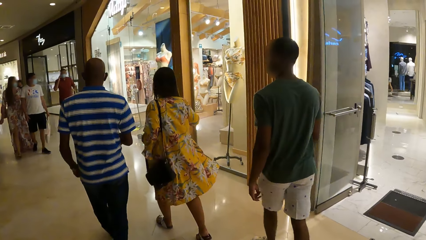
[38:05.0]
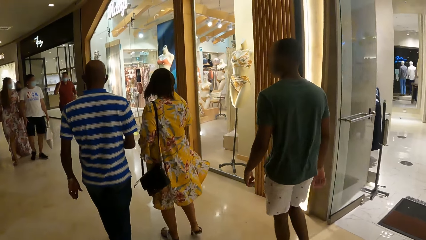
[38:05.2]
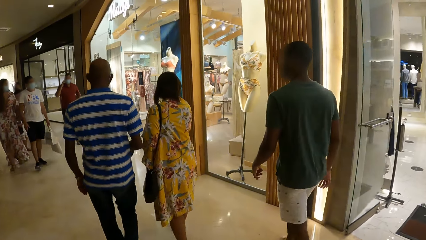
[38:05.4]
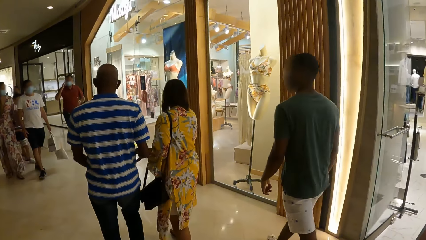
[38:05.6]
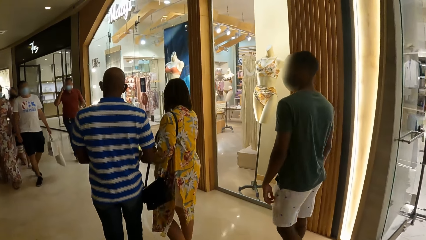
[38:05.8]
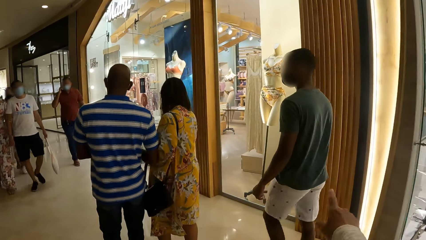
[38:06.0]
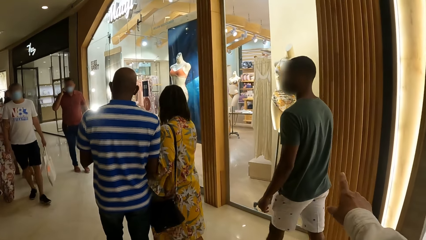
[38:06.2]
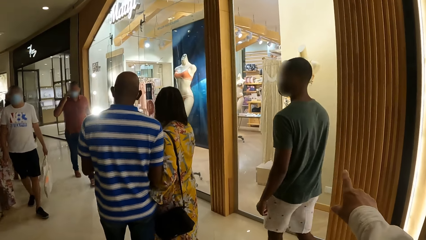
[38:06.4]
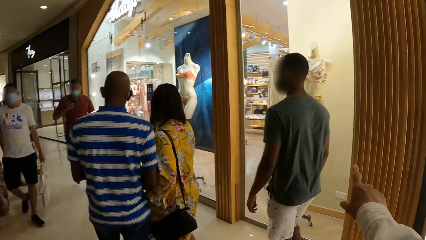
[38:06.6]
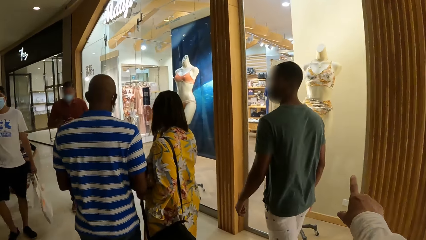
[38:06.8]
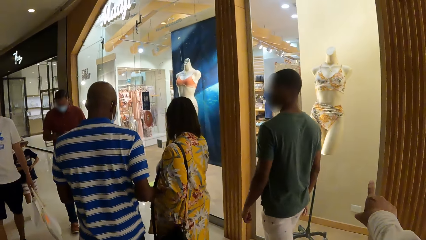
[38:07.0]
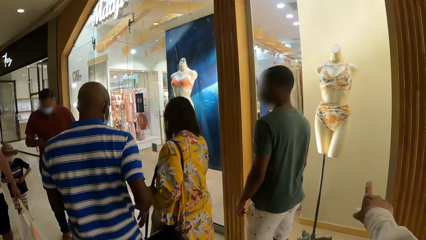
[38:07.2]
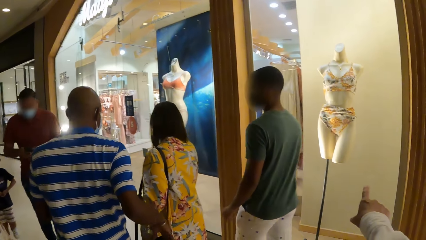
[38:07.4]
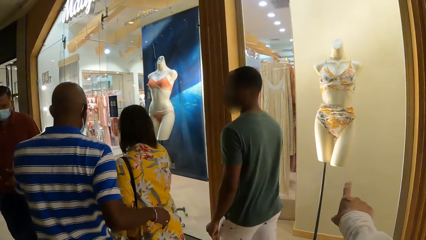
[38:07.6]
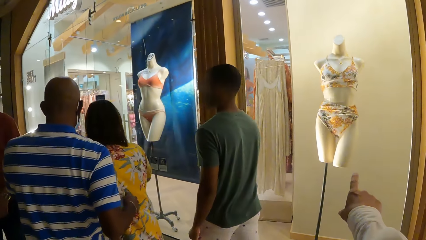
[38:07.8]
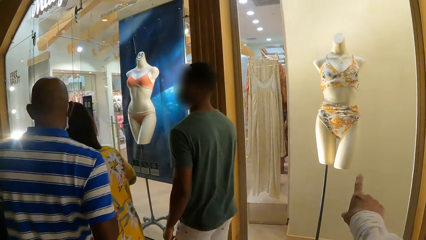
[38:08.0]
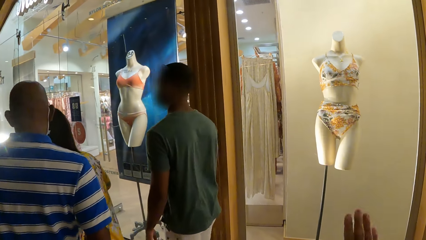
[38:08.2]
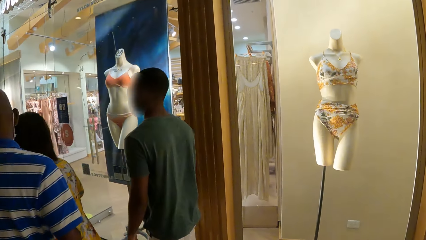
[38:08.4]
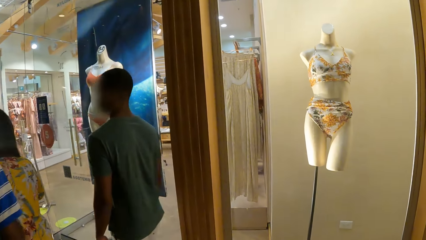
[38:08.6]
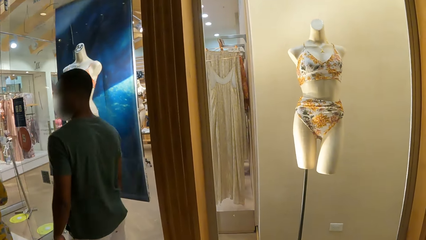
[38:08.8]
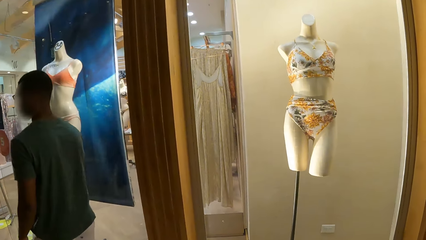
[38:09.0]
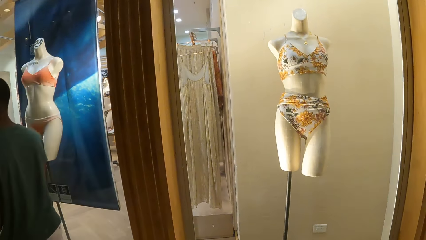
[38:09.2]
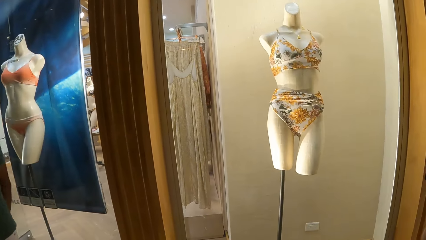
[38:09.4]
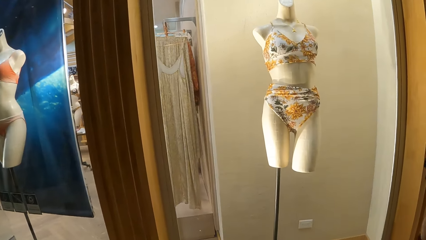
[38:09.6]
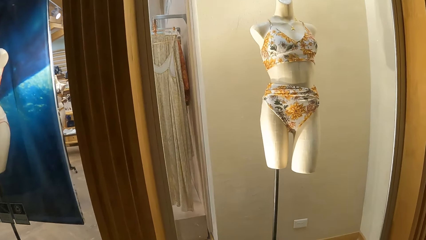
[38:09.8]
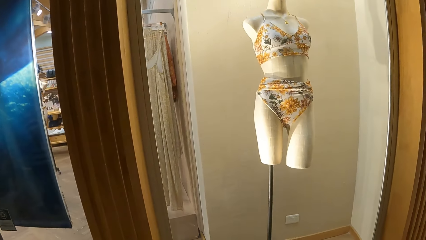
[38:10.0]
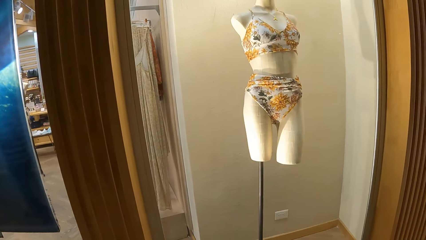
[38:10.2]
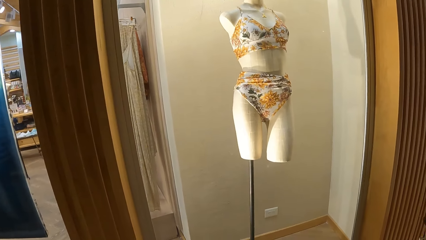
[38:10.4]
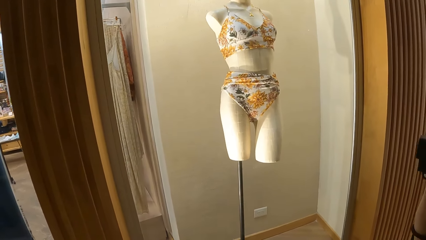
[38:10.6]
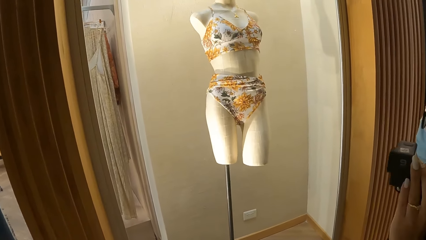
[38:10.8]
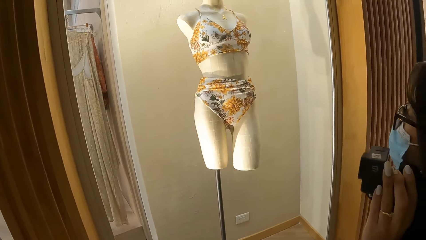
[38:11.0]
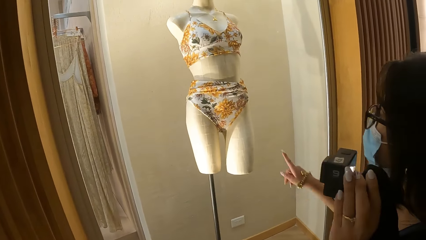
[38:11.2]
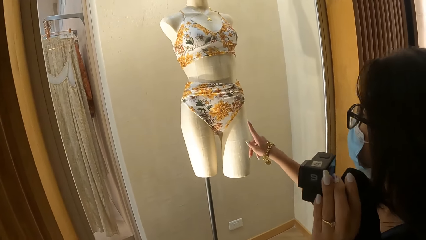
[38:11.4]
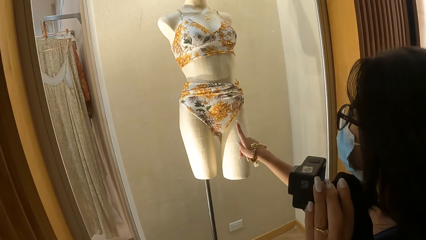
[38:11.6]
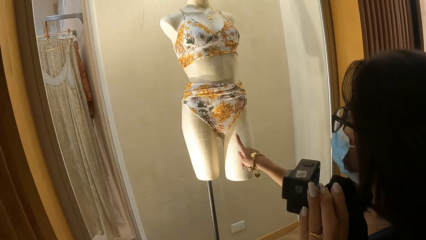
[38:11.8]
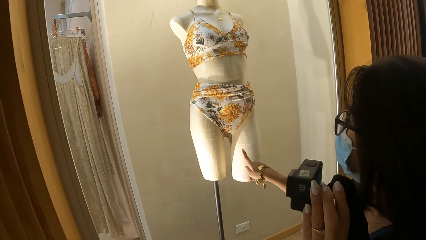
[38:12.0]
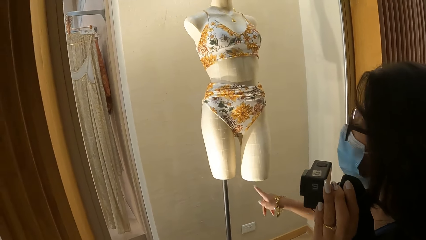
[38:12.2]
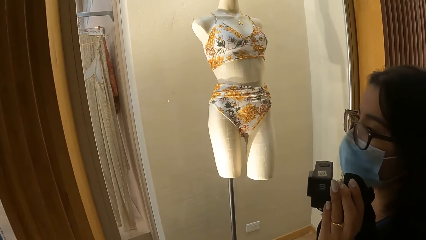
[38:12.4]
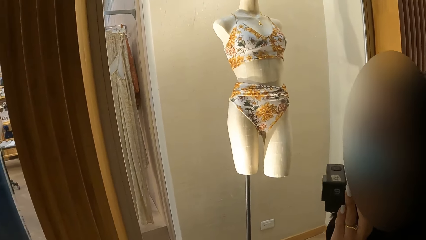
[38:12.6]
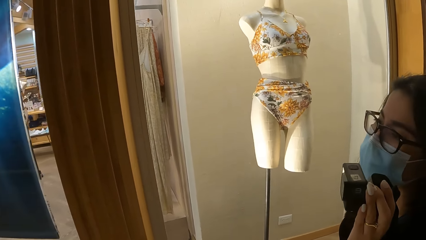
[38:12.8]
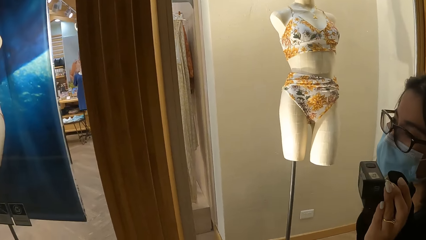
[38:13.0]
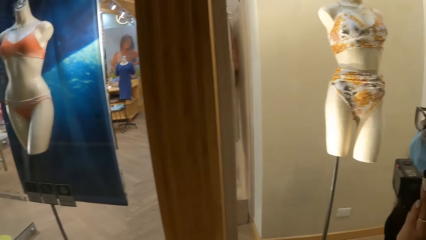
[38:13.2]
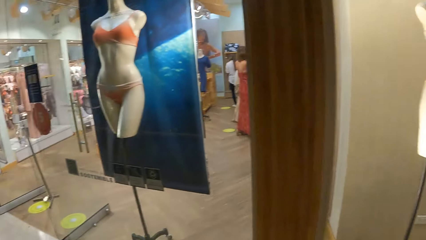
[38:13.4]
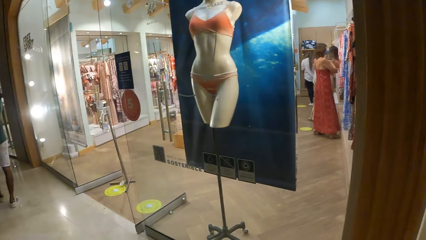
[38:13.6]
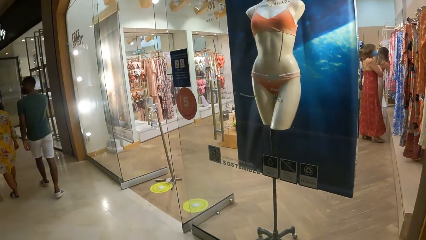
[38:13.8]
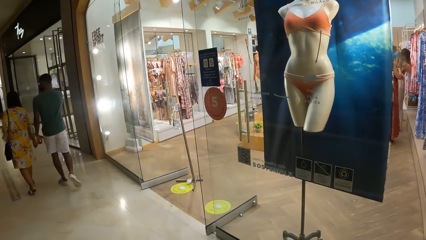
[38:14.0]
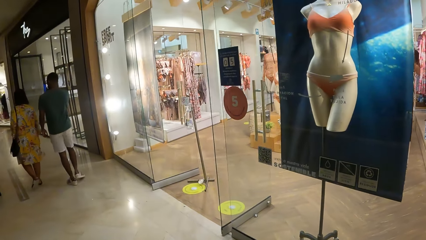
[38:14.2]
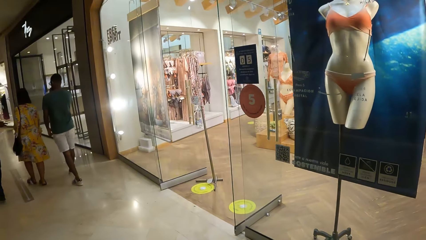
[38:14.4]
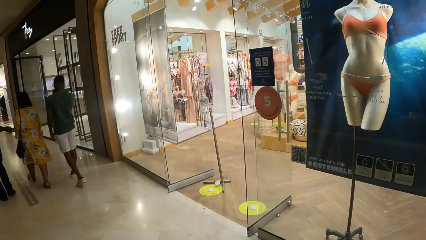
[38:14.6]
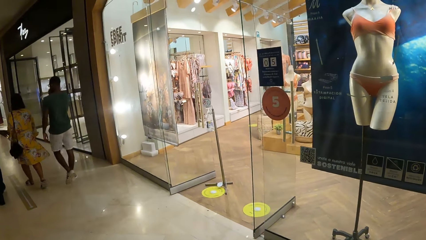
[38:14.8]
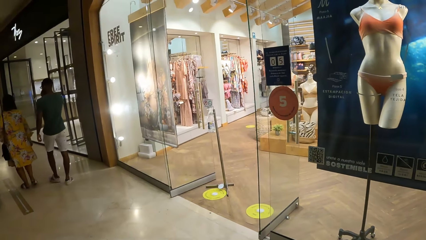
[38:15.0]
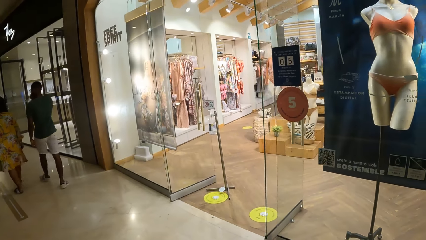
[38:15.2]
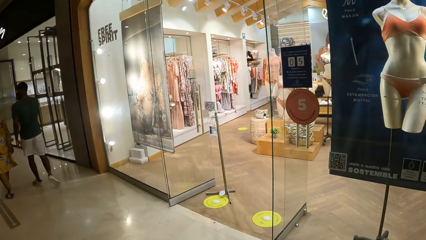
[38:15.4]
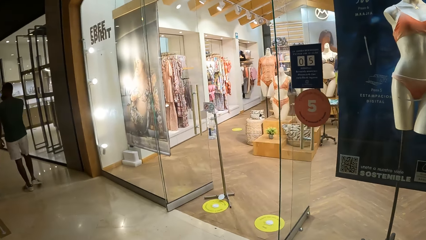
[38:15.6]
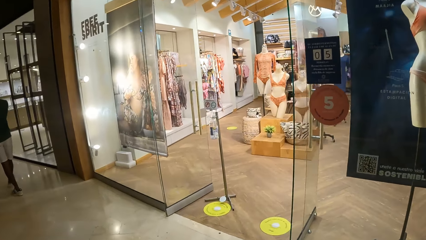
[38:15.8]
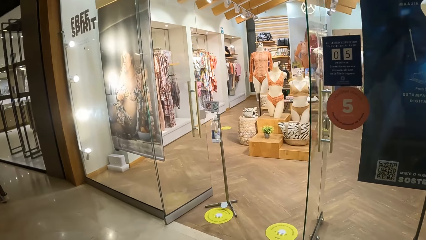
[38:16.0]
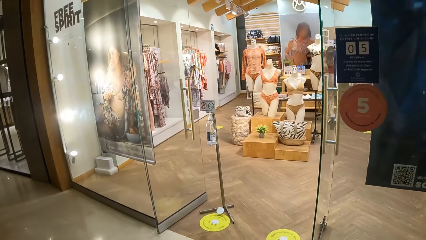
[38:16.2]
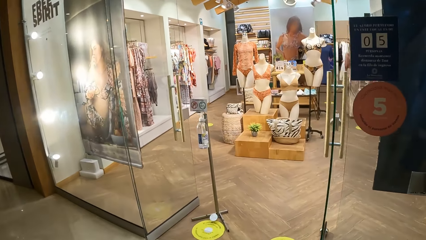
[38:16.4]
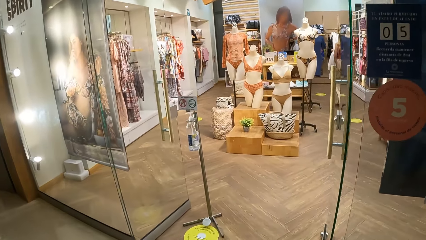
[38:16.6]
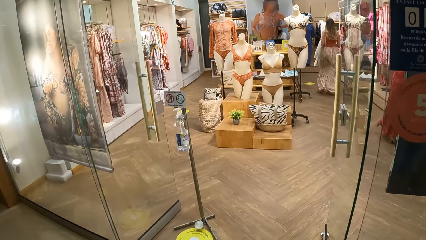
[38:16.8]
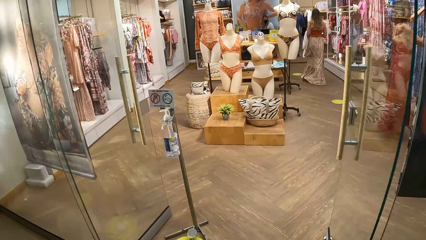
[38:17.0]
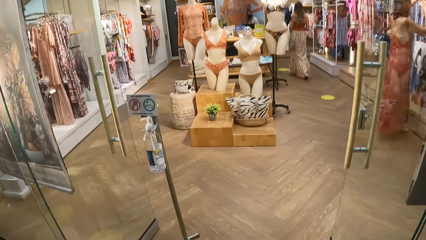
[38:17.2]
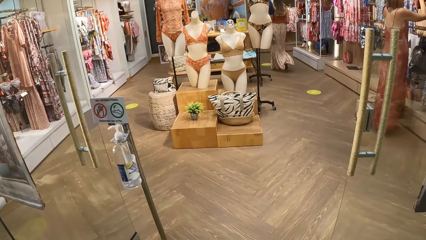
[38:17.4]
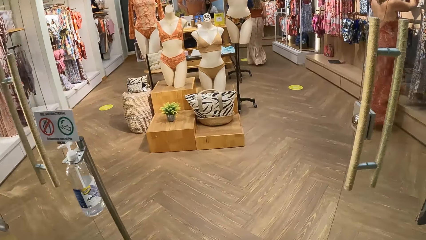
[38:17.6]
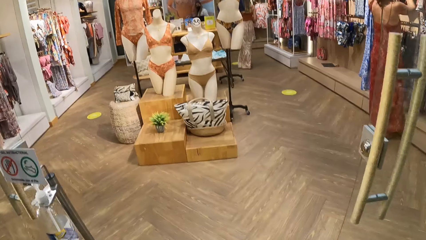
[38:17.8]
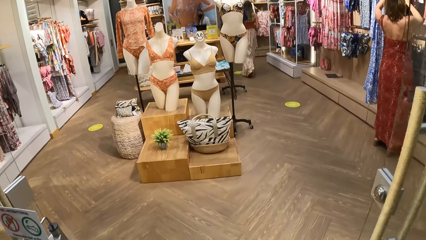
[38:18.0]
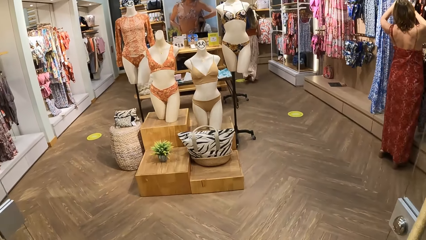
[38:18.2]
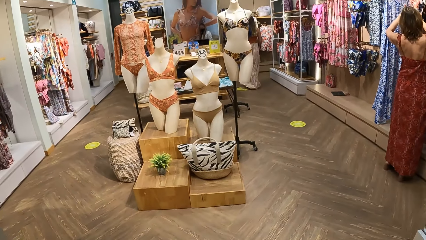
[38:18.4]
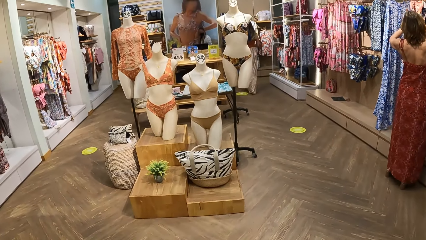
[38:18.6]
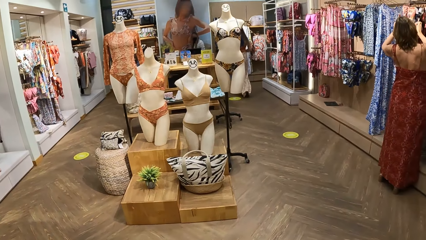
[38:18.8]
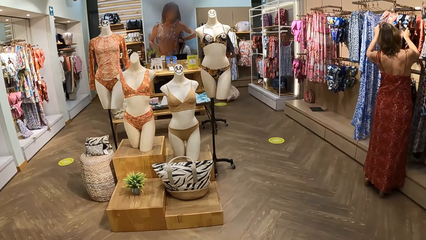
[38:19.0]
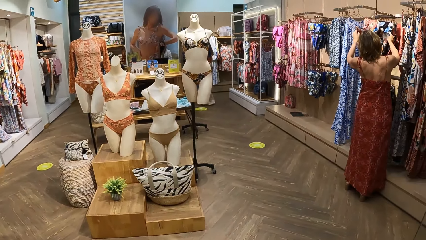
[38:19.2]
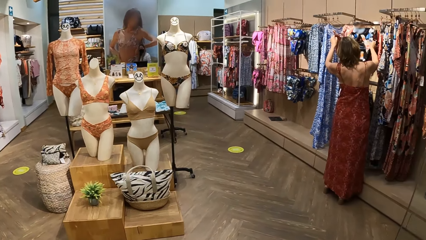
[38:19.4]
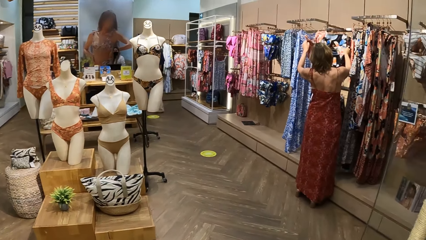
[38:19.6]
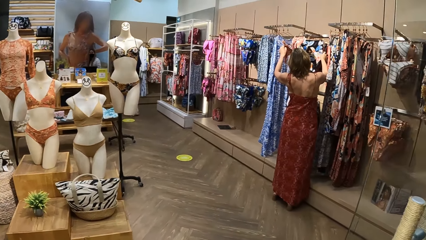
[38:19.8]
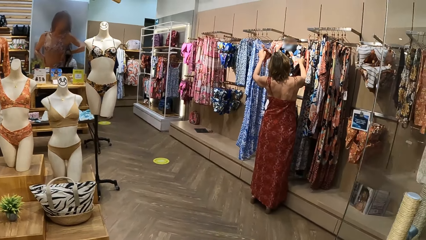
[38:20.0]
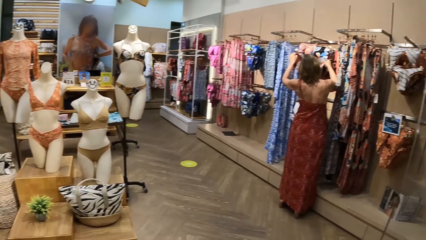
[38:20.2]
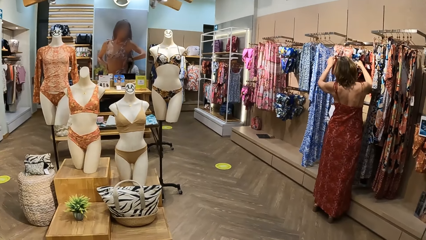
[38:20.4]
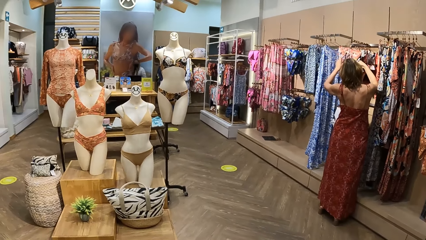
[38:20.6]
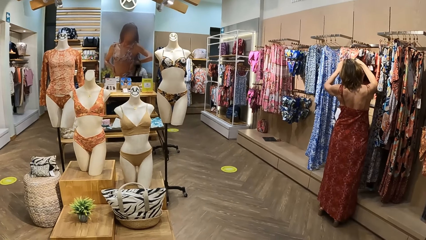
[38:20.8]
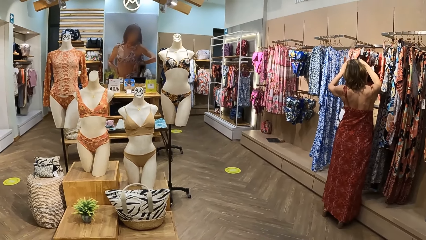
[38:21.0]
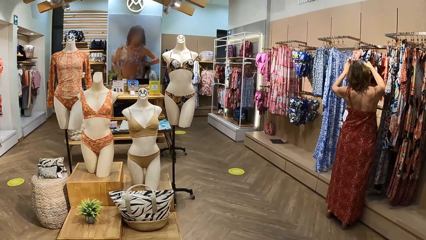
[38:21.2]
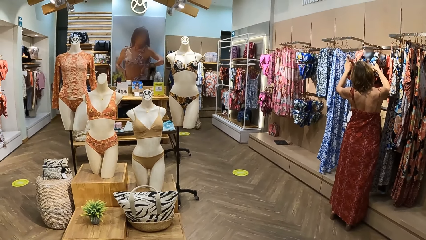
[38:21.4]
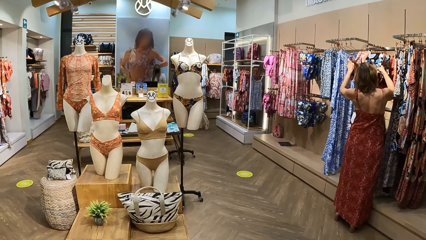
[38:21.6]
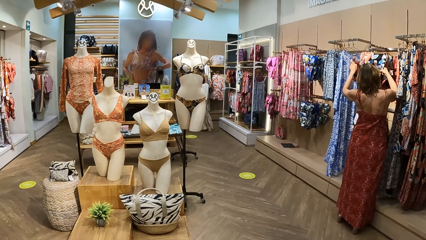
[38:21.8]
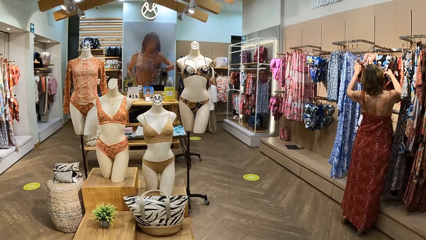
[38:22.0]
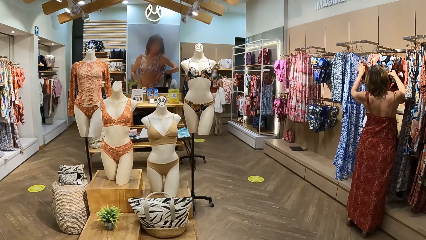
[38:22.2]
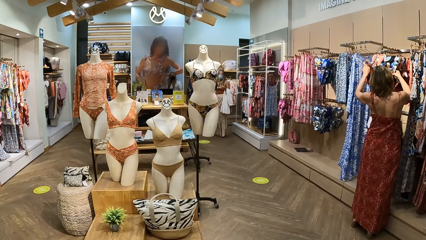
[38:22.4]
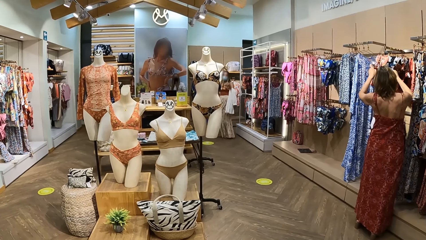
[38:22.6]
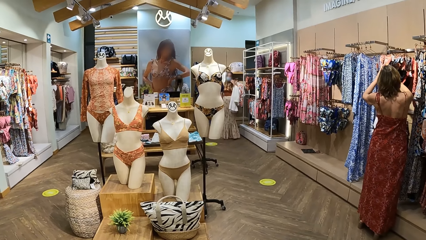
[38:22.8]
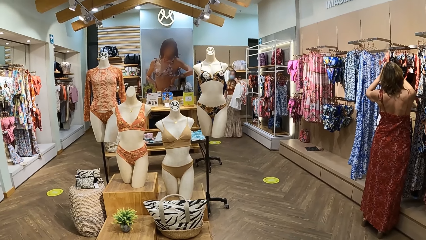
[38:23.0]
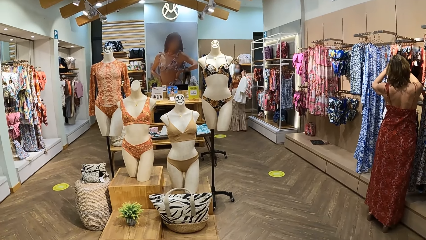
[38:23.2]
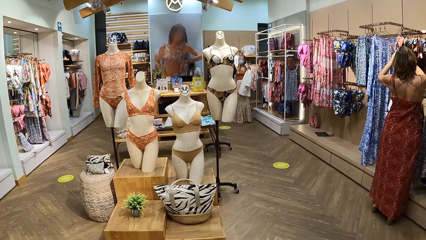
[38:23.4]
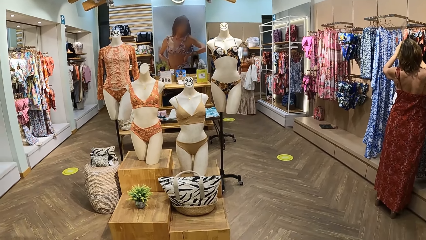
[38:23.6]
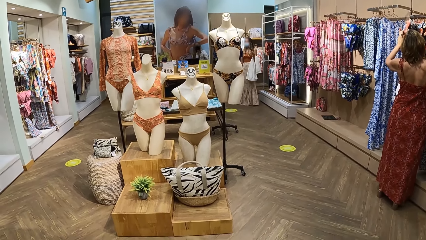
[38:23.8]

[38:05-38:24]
The camera wearer does something. They look at a cloth on display. They look around. A woman looks around. The woman touches the display window. The camera wearer walks around. They look around a store.
